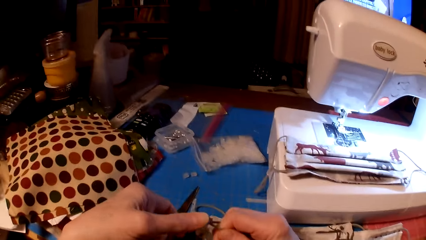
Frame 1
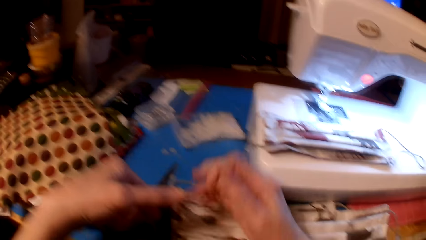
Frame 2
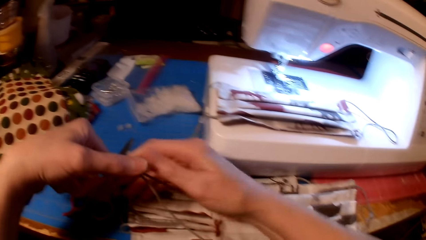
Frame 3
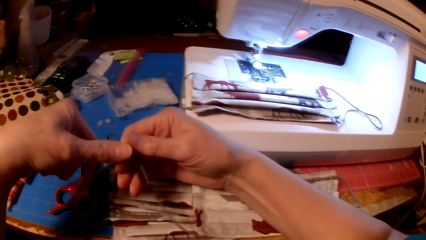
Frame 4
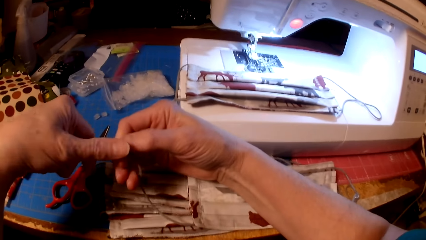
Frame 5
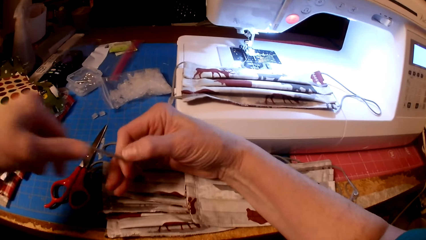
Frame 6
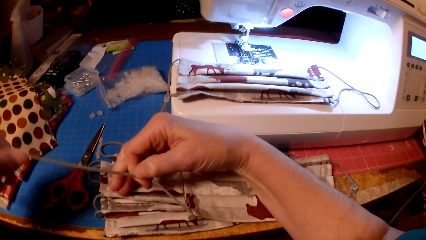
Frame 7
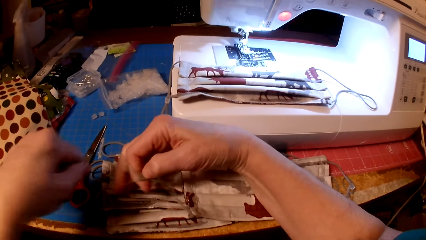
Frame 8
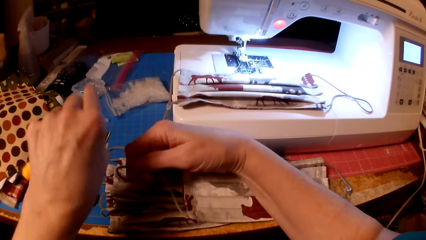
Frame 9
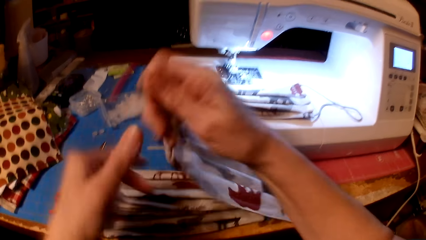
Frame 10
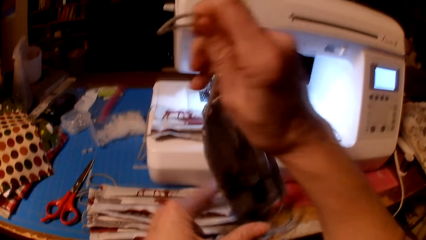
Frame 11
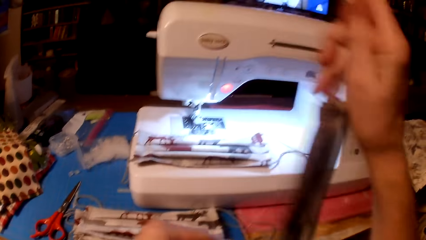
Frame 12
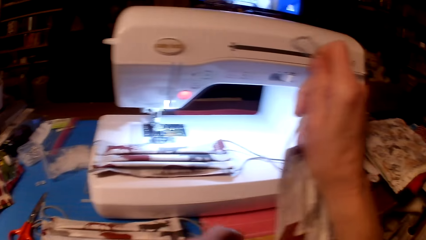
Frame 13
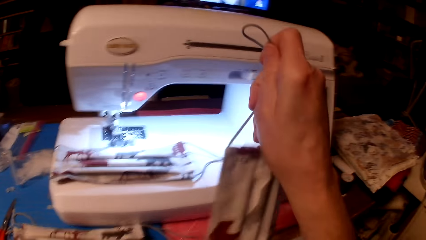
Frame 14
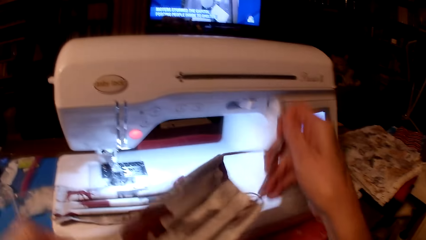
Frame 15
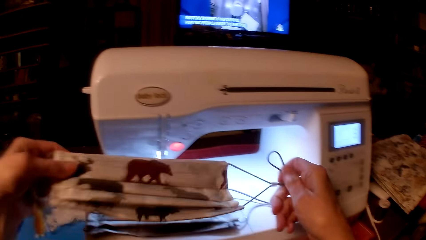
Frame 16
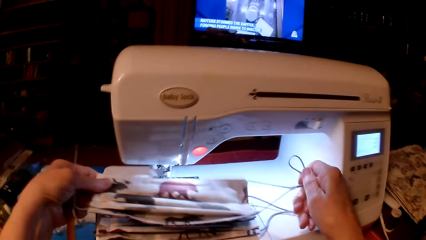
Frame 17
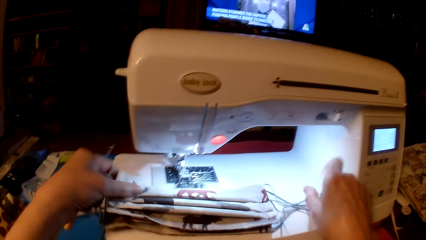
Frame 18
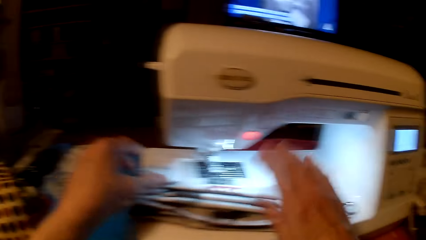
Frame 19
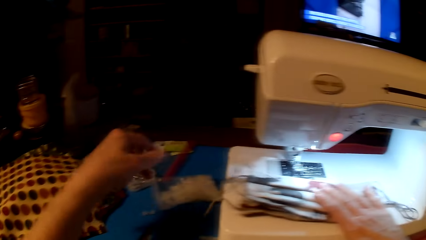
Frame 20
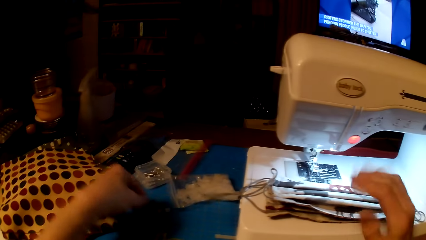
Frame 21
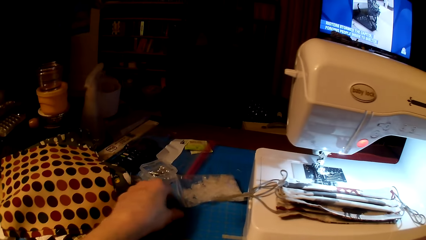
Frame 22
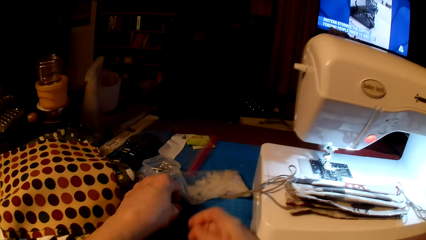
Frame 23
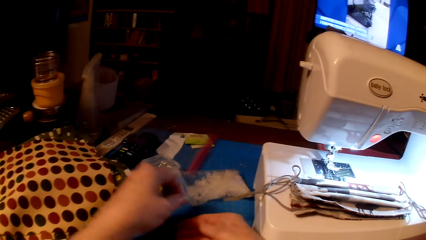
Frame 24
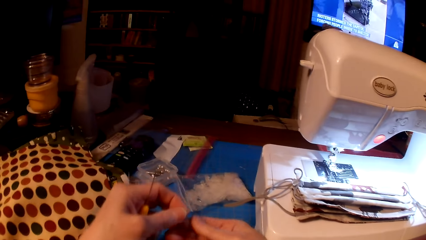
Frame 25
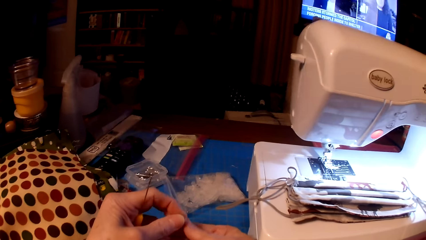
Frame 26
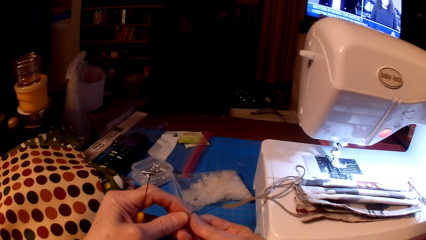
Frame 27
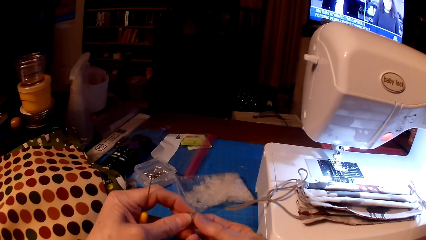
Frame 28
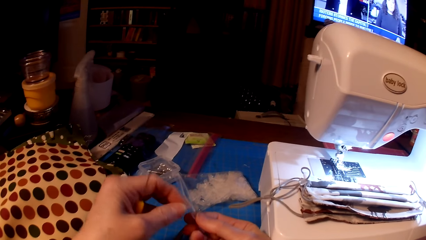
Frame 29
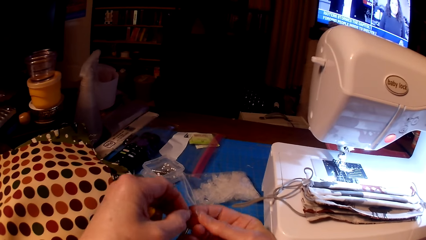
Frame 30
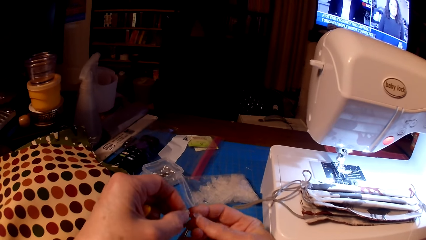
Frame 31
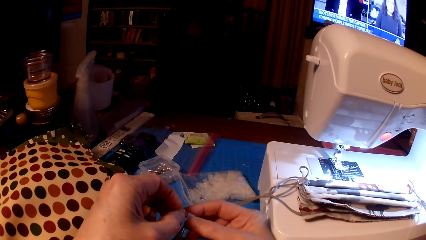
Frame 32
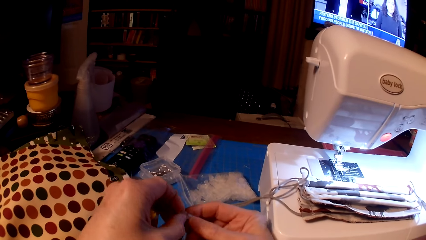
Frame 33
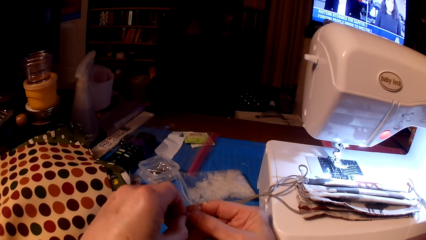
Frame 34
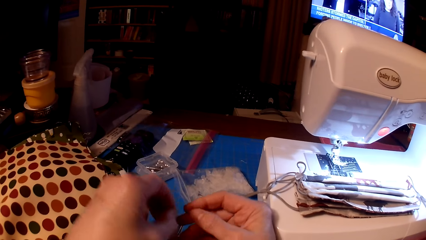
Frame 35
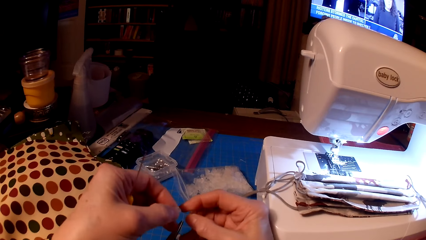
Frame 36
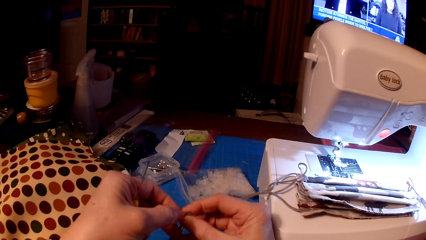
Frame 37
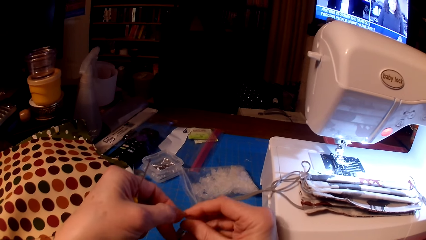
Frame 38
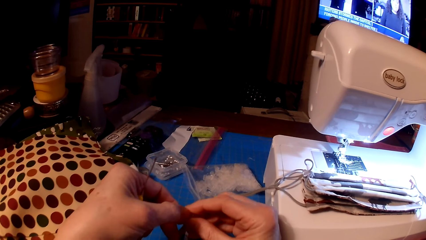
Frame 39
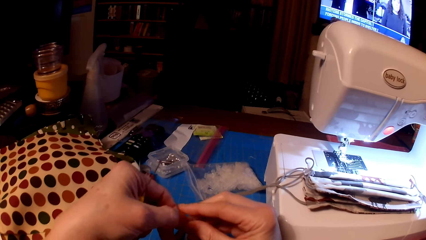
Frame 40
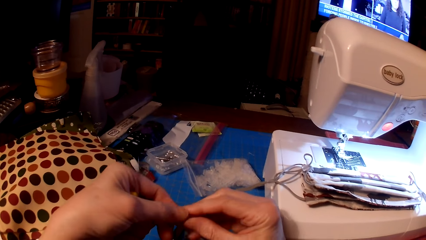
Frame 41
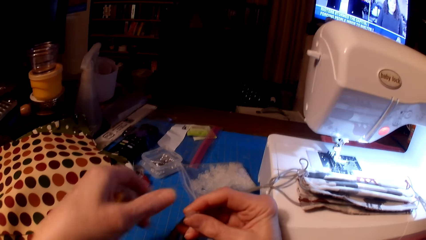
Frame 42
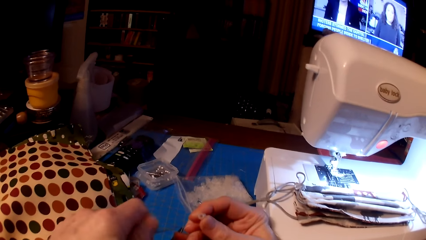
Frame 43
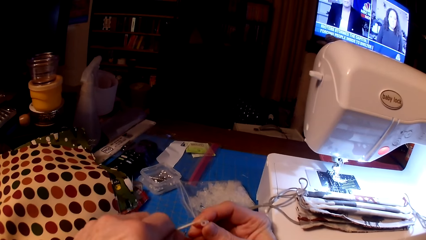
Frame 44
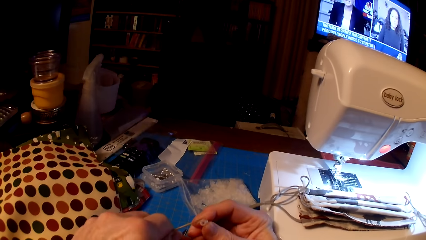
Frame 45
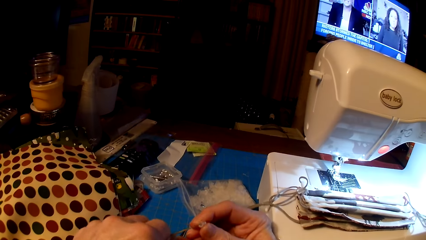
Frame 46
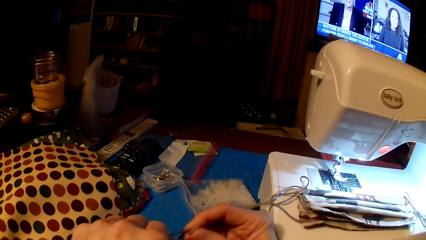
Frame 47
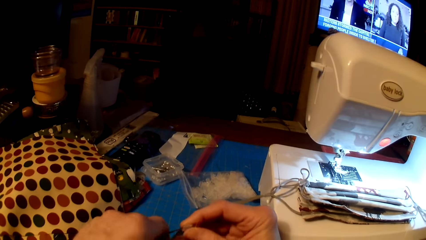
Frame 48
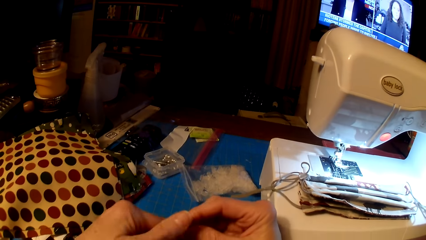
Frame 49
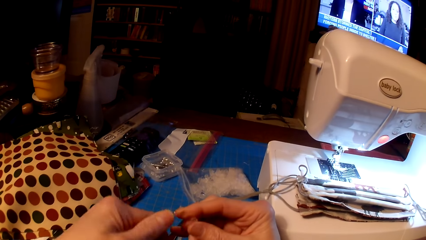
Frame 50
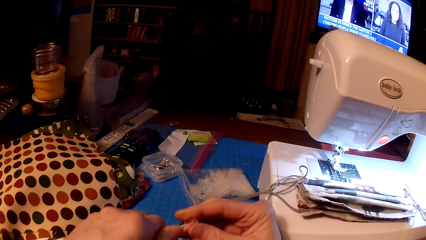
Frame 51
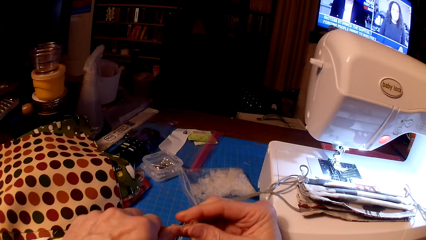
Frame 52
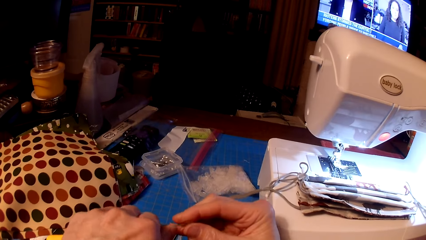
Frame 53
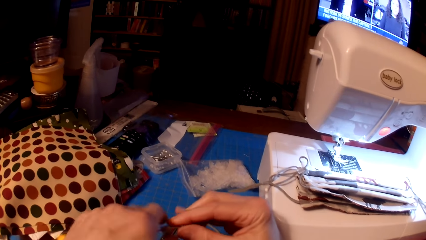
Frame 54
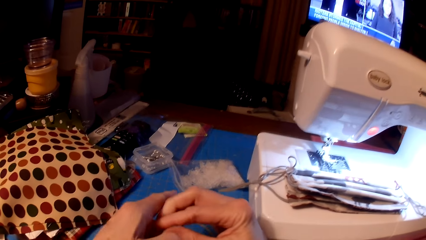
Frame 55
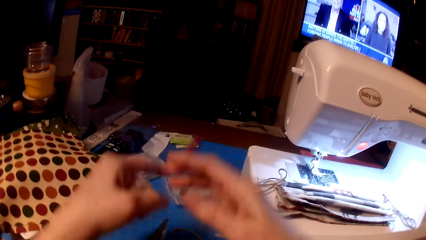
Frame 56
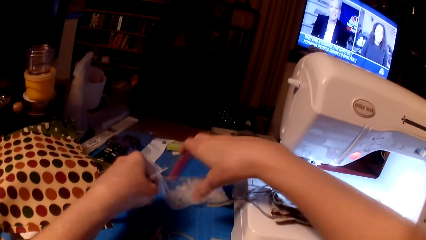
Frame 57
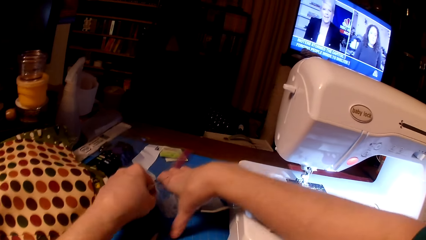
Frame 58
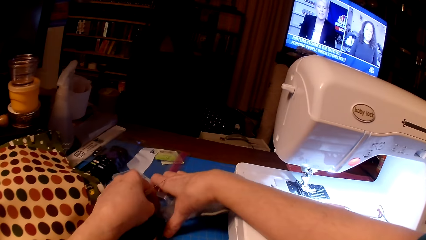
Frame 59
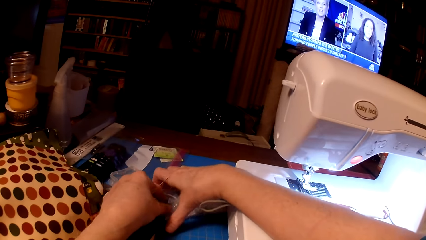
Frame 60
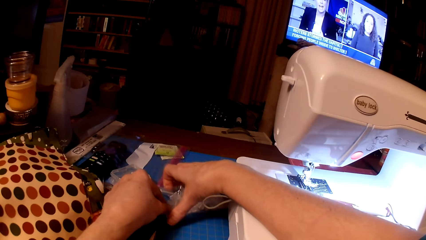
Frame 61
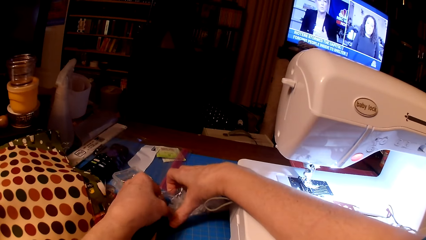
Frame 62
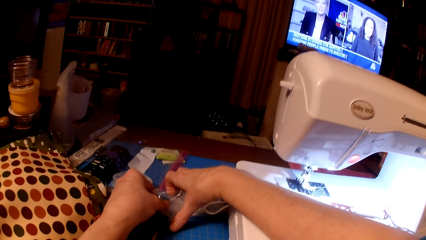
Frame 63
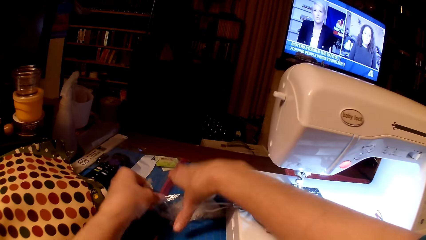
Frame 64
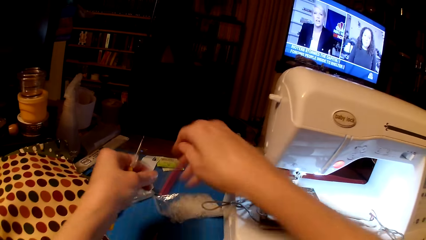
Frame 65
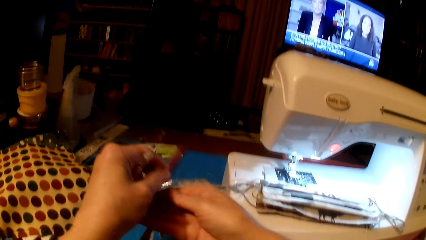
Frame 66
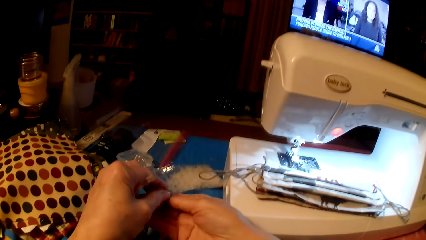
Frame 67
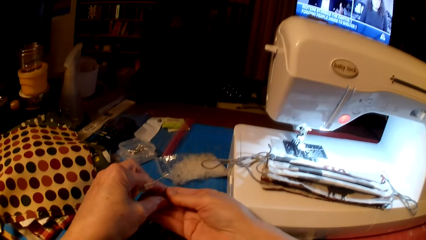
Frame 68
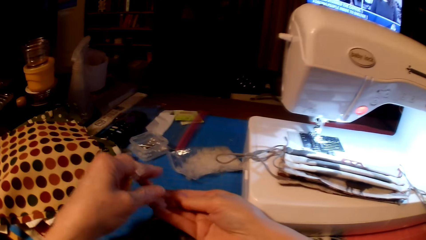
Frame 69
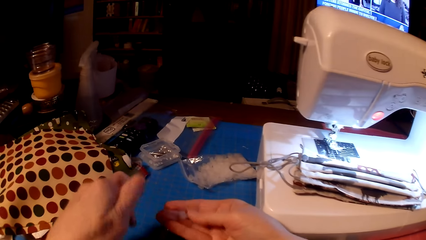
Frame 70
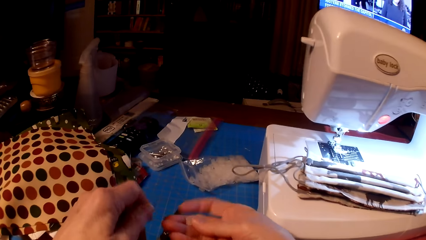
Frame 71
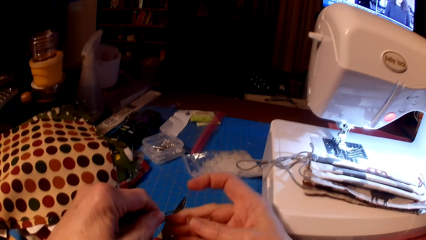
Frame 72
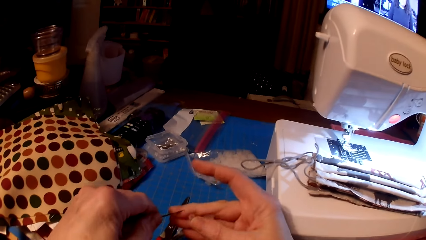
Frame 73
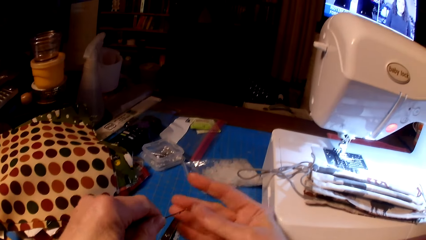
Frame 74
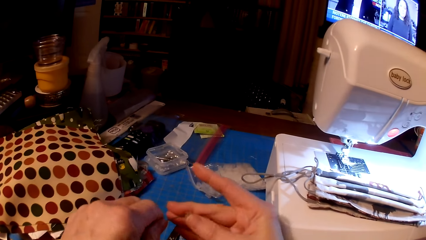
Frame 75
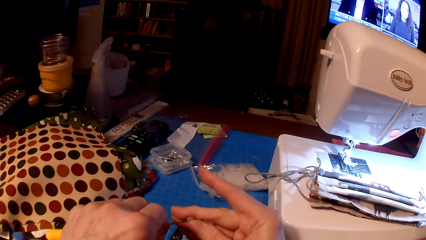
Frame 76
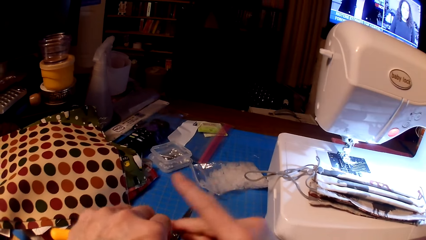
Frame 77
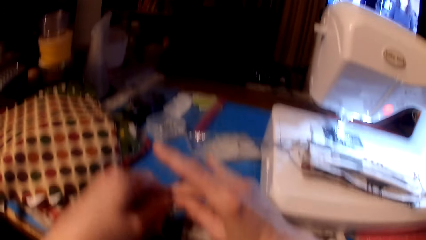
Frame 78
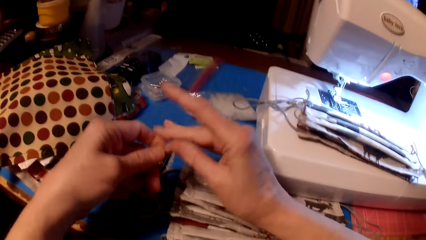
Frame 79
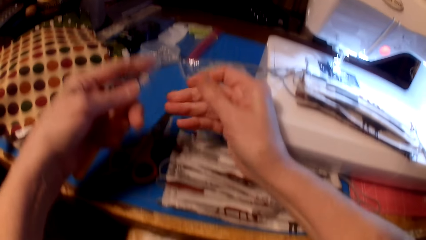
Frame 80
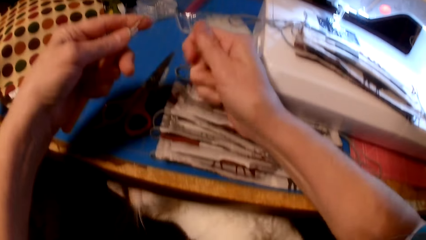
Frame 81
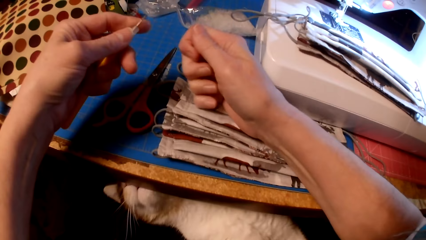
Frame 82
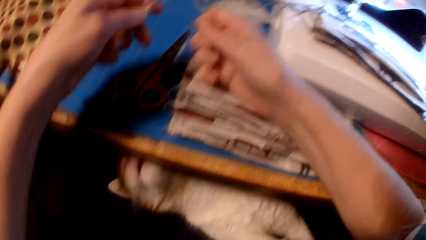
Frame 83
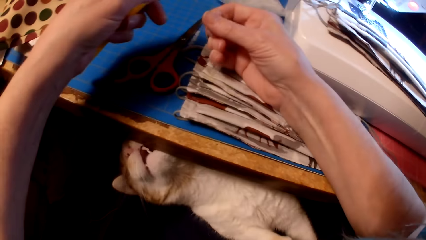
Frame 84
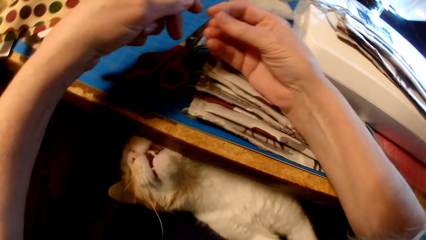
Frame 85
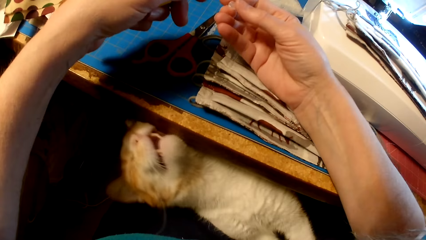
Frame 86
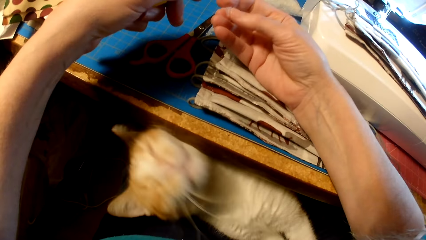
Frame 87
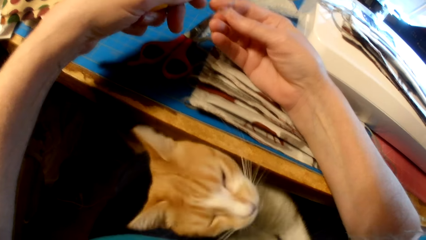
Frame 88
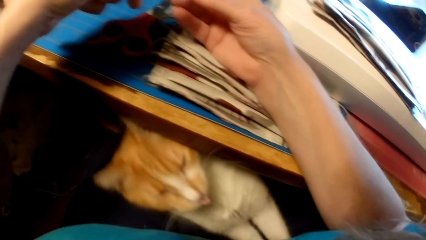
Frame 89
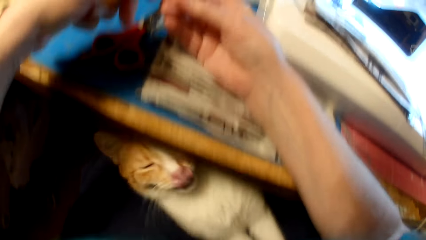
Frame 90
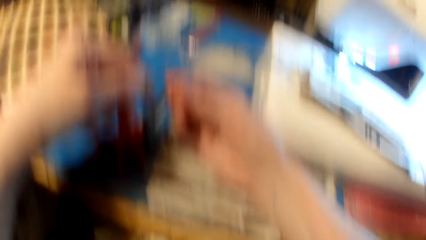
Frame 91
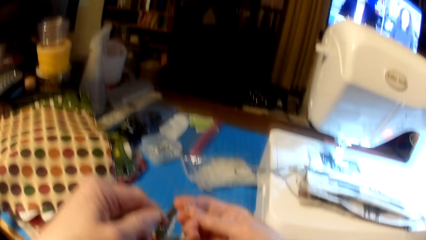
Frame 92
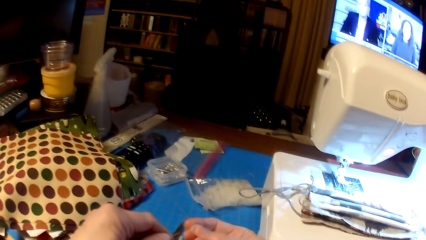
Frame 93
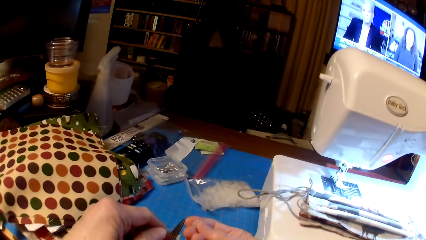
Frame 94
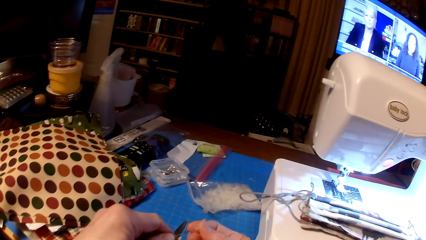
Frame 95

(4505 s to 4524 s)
The camera wearer puts the mask on the sewing machine. They put the beads in the crochet.
